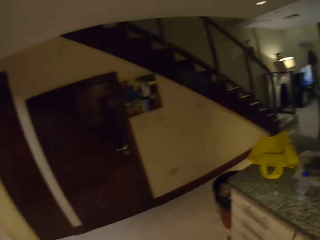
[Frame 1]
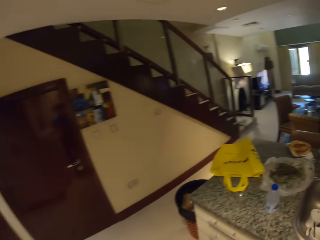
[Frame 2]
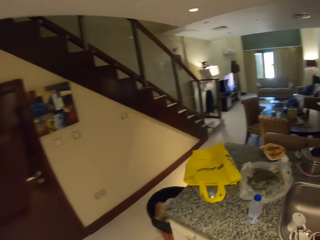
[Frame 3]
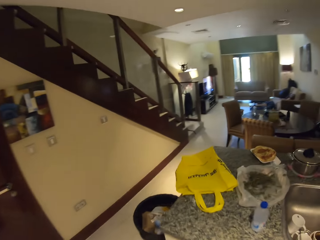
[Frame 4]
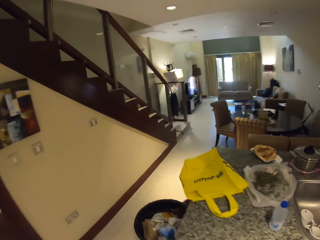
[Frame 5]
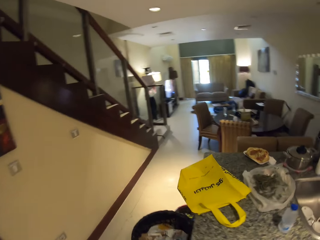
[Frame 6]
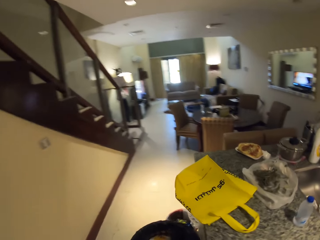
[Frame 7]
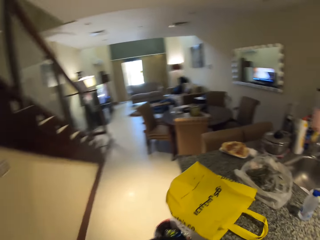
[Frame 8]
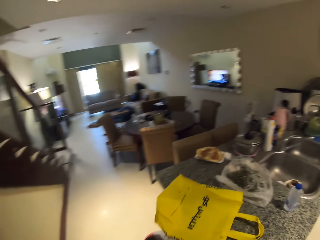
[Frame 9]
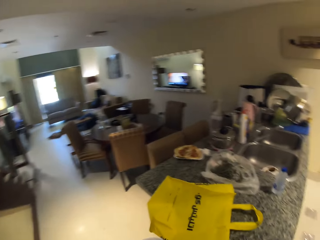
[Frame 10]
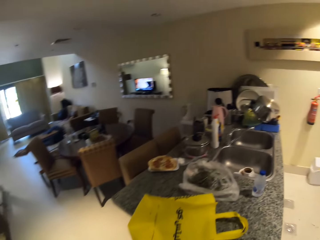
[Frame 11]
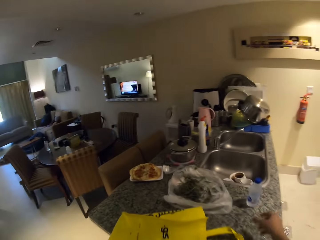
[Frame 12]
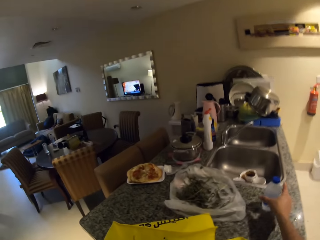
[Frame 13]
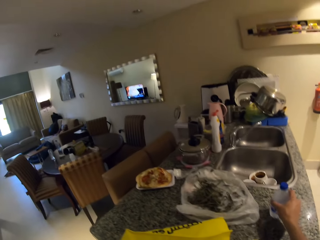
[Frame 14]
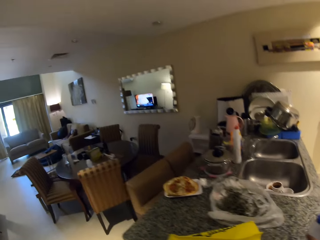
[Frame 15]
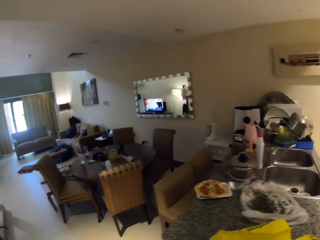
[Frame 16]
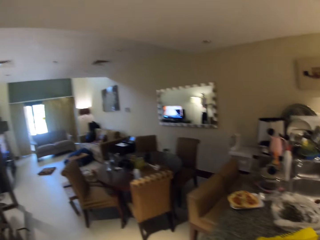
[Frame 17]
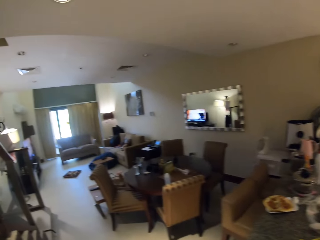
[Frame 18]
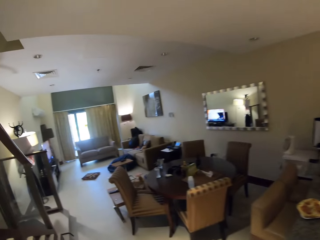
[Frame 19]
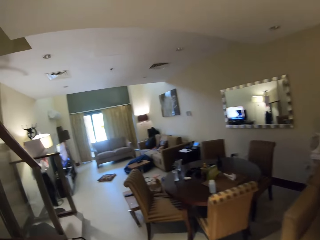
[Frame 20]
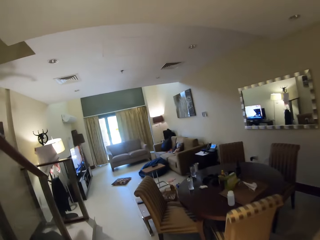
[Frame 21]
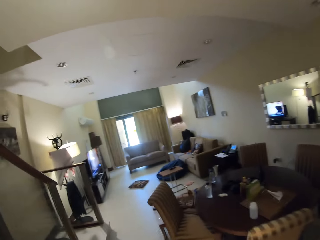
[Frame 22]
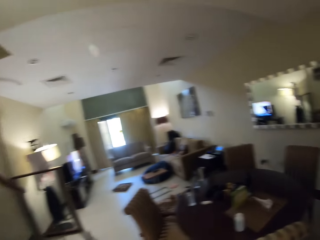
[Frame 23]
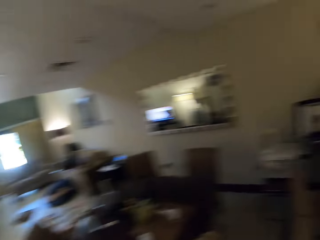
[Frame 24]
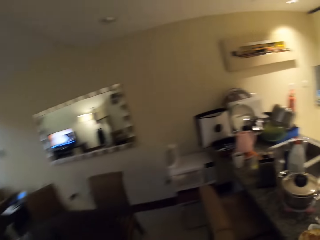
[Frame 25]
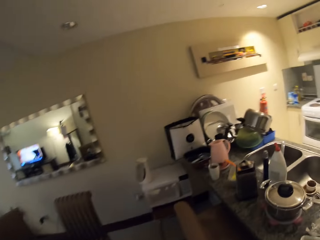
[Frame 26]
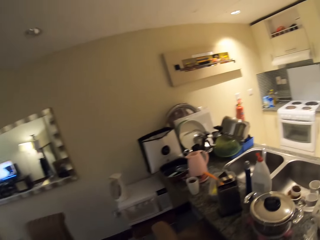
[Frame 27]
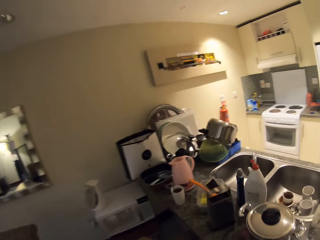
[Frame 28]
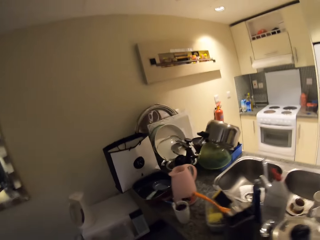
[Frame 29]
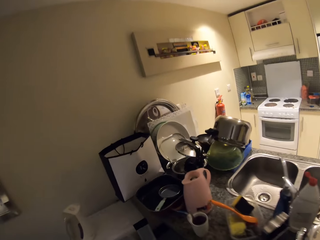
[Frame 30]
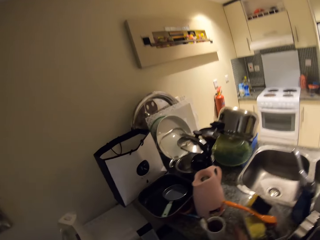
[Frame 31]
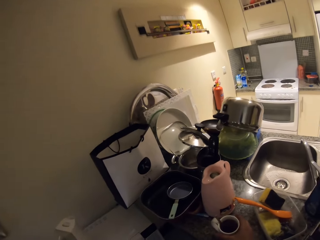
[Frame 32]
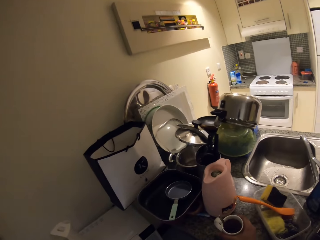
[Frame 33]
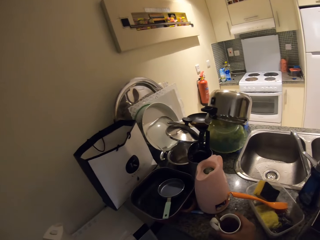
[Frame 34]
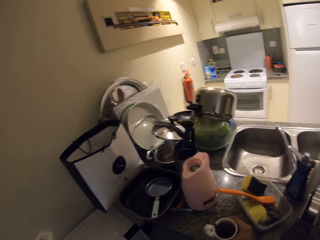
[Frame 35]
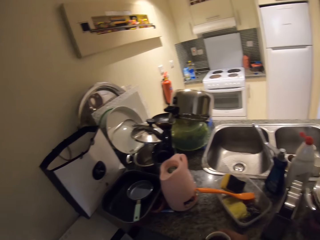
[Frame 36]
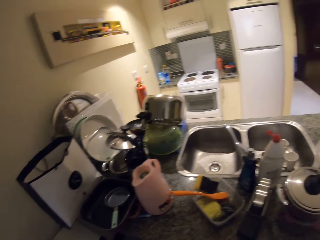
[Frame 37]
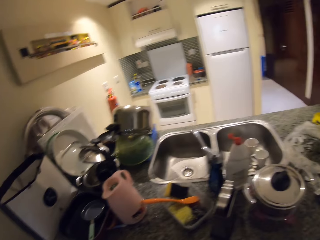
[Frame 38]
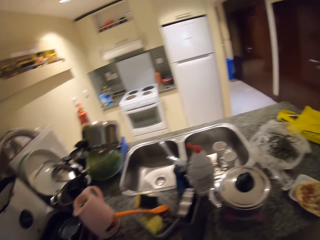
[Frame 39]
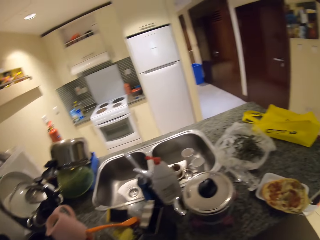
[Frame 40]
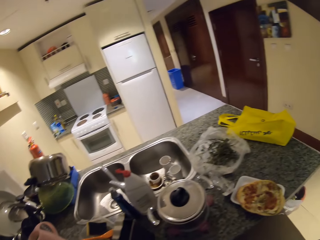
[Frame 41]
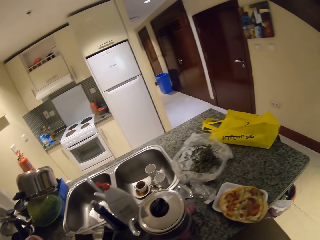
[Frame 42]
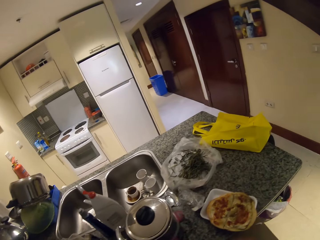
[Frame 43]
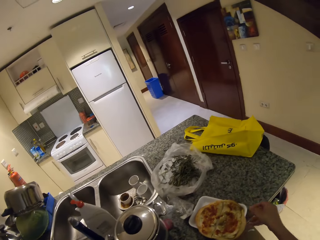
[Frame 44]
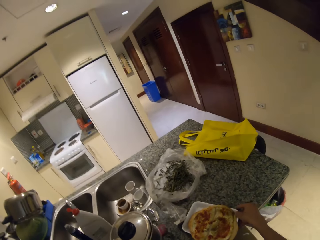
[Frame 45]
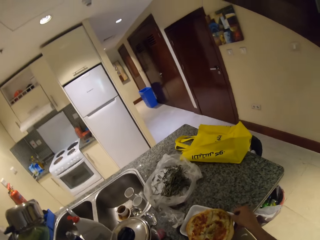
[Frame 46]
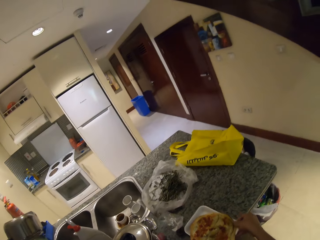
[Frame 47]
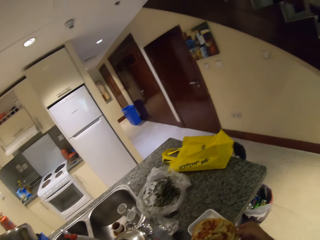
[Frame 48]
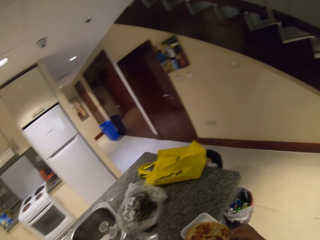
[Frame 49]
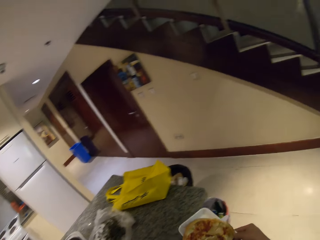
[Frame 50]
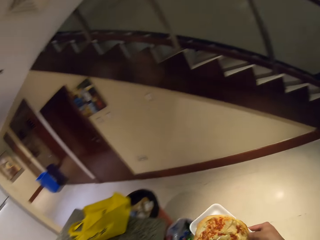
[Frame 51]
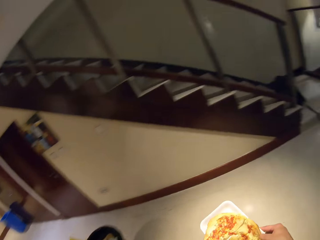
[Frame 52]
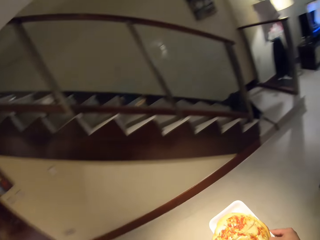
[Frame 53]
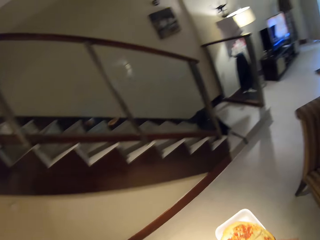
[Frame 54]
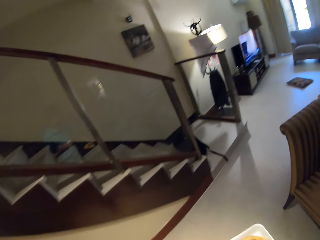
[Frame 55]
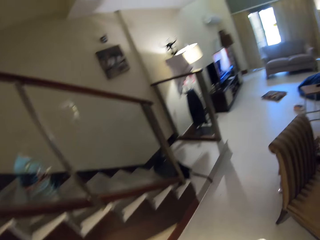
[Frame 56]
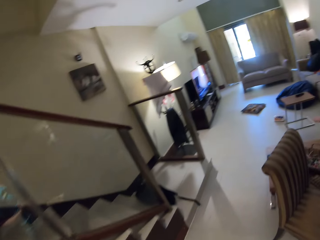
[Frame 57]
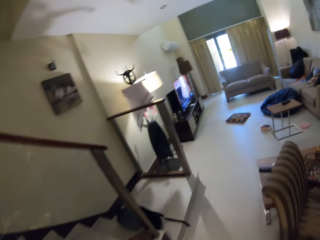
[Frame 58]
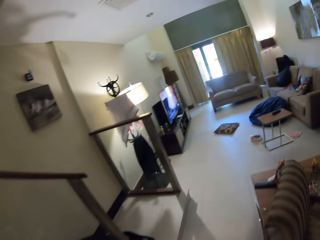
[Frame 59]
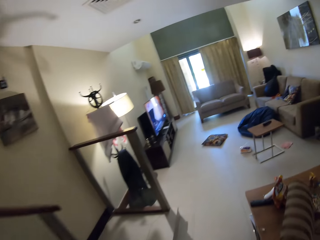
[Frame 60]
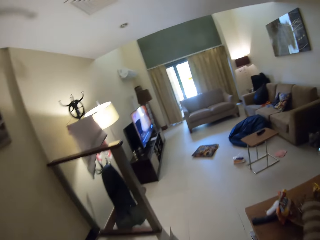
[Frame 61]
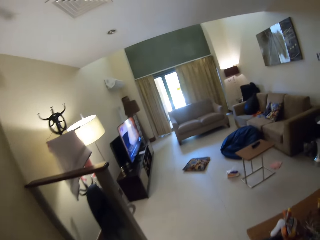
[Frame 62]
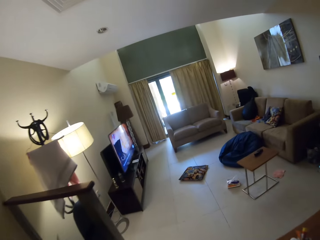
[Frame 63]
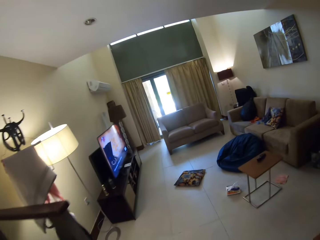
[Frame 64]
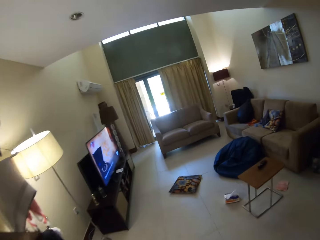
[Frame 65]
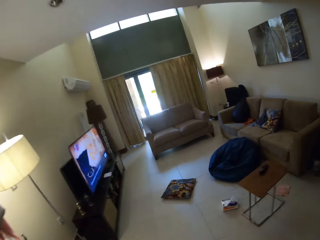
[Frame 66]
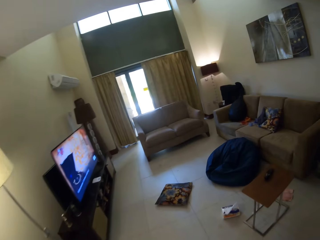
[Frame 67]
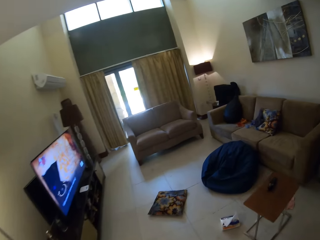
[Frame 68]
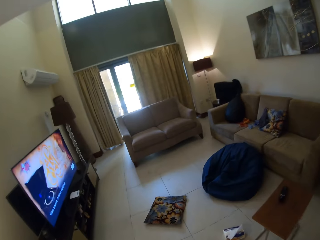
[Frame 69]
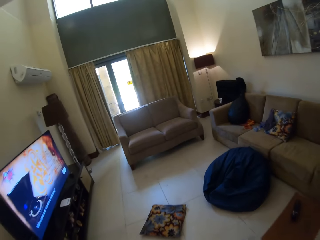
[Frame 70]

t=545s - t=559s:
The camera wearer closes the fridge. They walk in a room. They pick up the bottle of water. They pick up the cup of coffee. They pick up the container of pancakes. They walk around in the house.

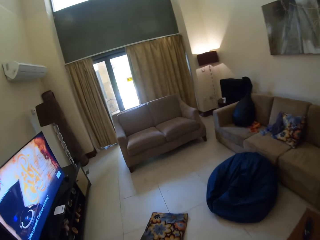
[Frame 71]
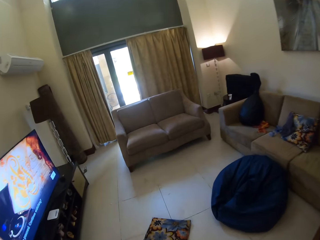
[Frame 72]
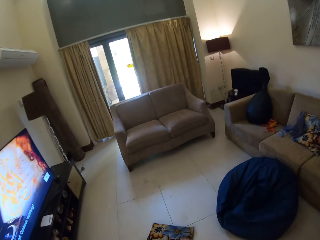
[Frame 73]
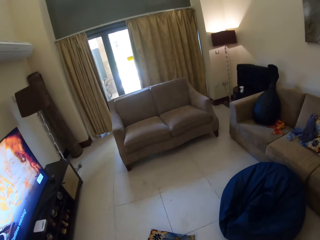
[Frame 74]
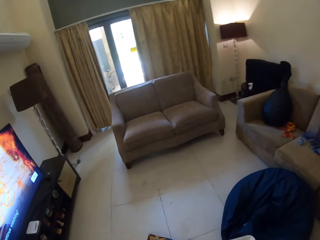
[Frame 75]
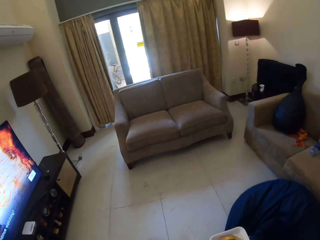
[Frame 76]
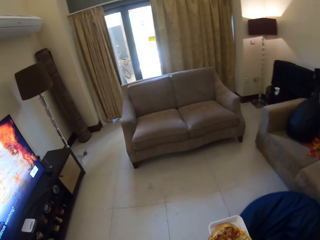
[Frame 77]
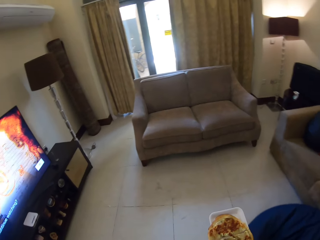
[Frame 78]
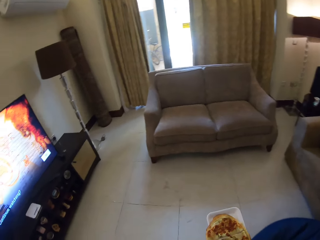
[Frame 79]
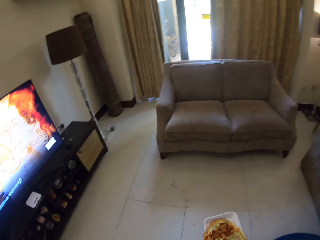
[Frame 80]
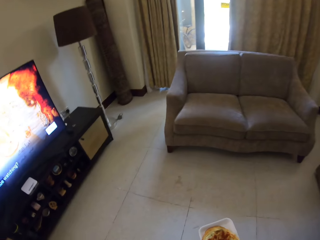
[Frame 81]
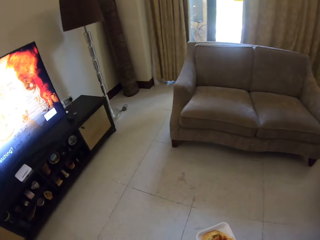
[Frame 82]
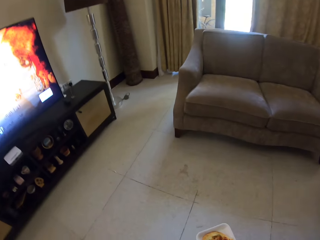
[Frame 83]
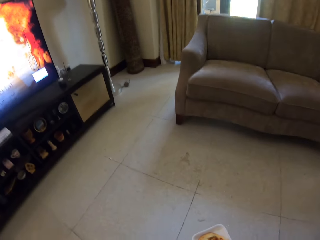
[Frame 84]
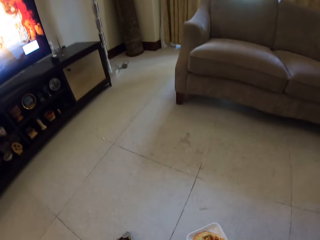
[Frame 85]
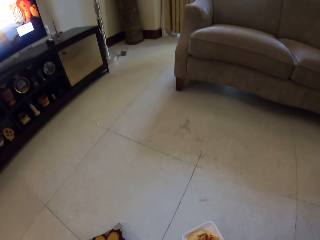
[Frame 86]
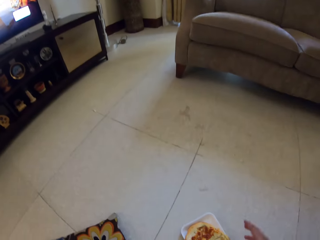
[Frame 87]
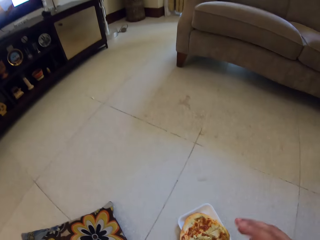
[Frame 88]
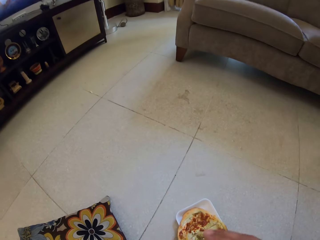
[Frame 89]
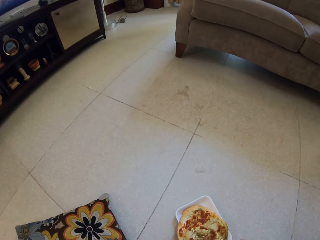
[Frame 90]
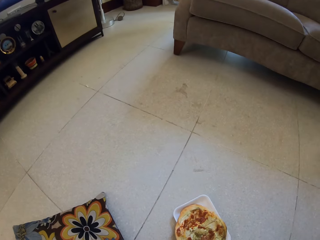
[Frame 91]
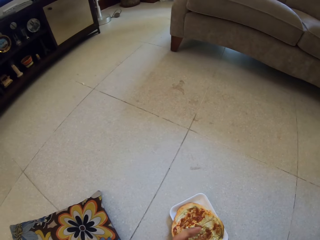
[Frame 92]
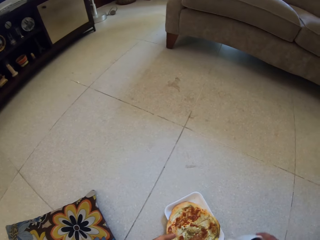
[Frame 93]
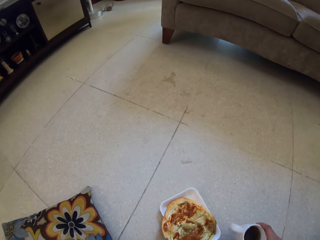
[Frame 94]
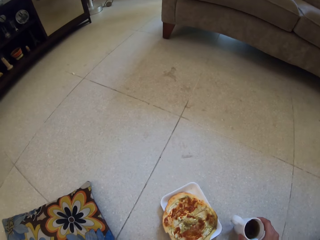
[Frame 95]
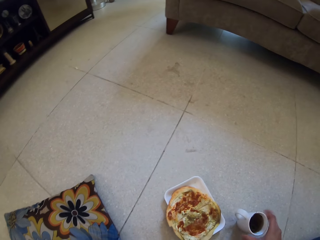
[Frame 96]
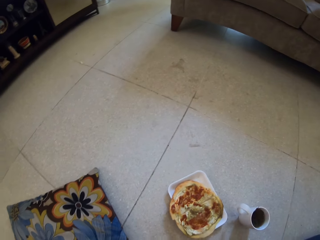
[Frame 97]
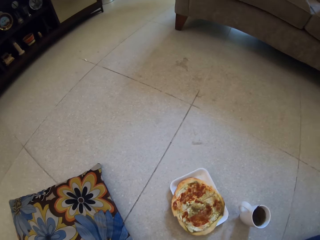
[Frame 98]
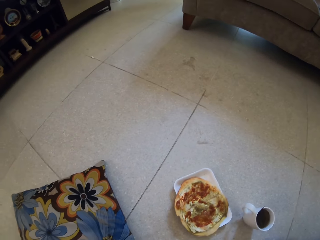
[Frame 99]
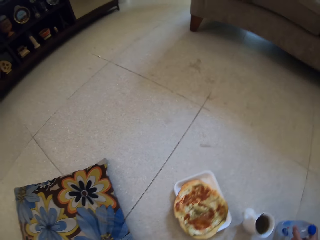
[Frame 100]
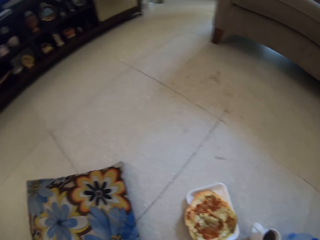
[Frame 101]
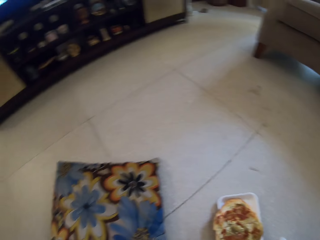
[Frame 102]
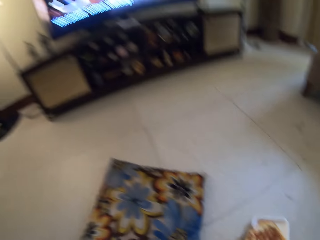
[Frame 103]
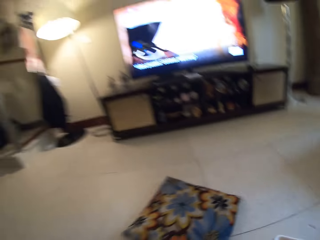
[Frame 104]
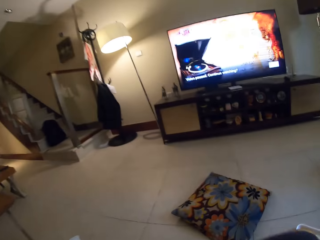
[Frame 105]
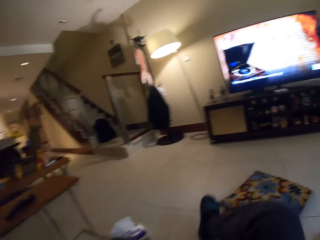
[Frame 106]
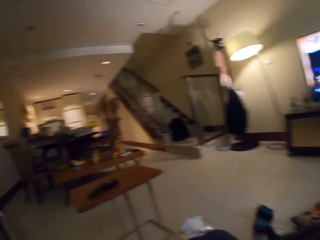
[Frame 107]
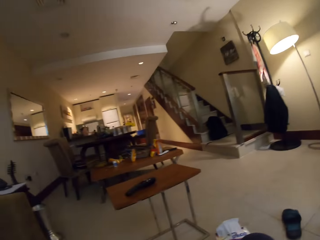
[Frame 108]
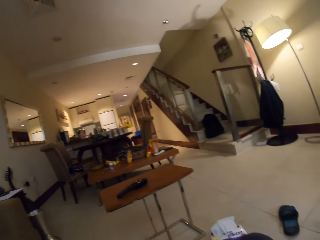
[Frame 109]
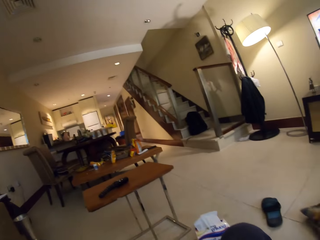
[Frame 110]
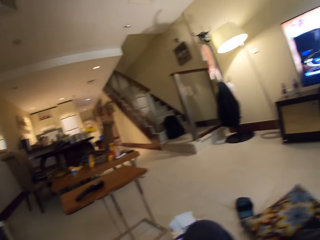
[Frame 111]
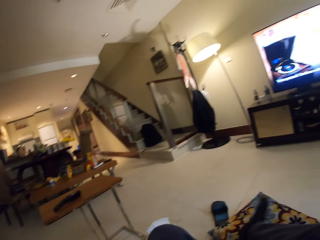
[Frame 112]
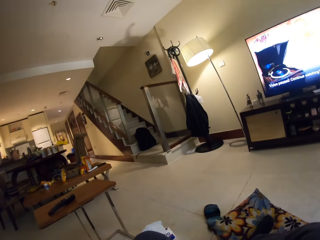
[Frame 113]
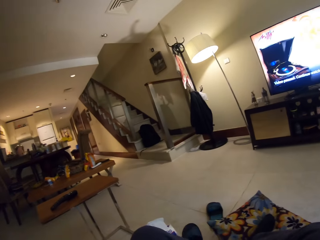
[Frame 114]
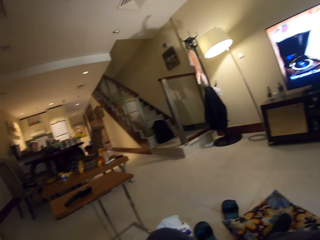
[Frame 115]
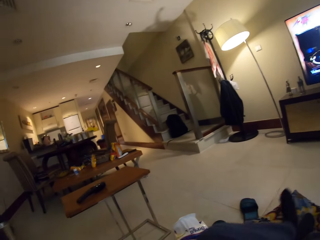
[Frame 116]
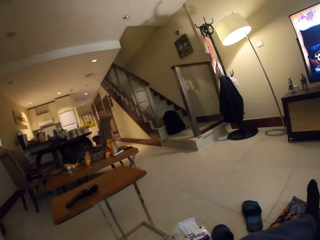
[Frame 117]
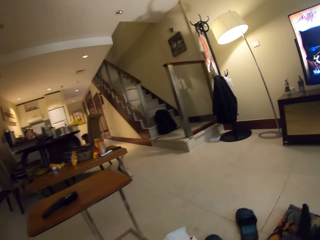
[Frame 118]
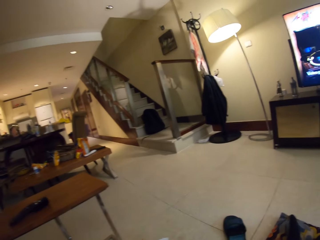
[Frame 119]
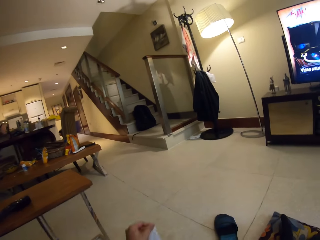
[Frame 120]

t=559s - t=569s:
The camera wearer puts the flatbread on the floor. They put a cup of coffee on the floor. They put a bottle of water on the floor. They adjust their legs. They adjust a throw pillow. They adjust their legs.
